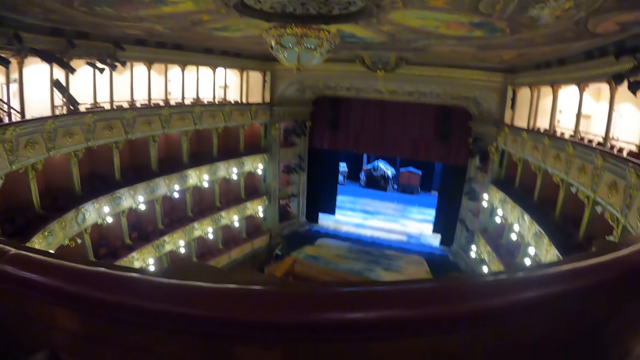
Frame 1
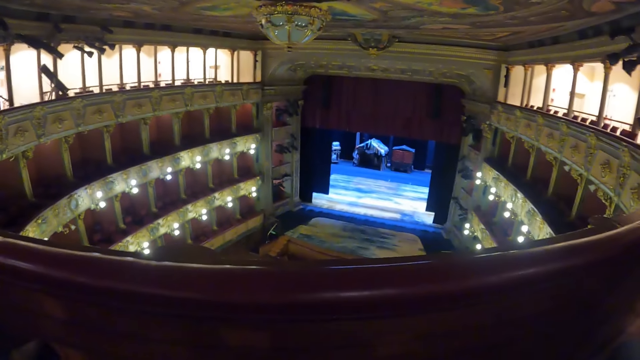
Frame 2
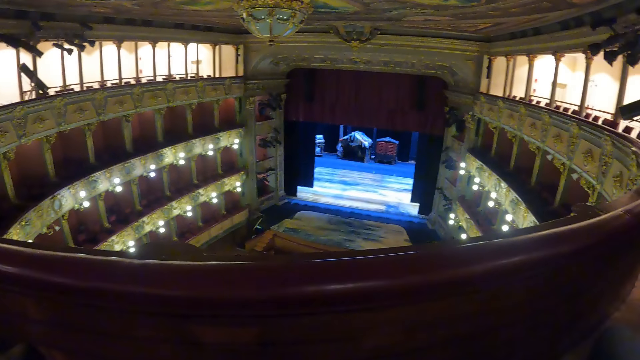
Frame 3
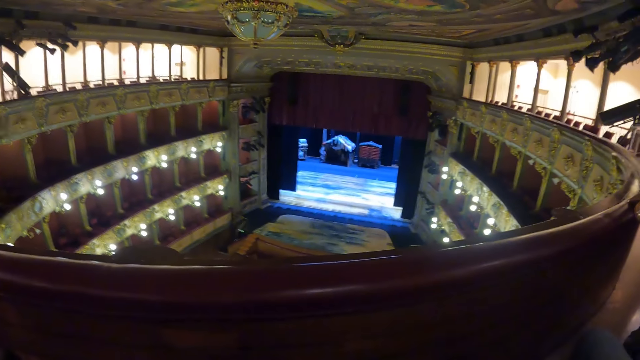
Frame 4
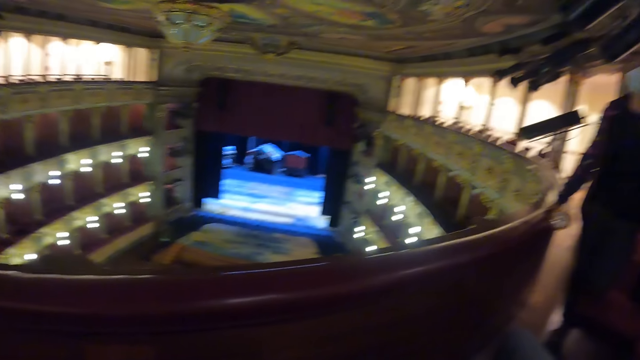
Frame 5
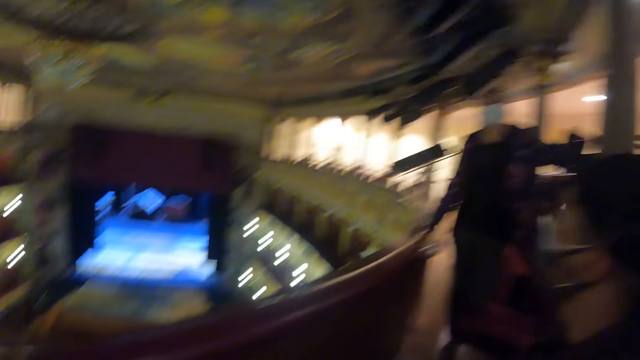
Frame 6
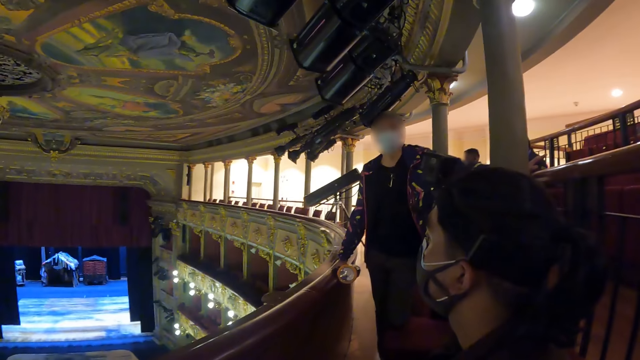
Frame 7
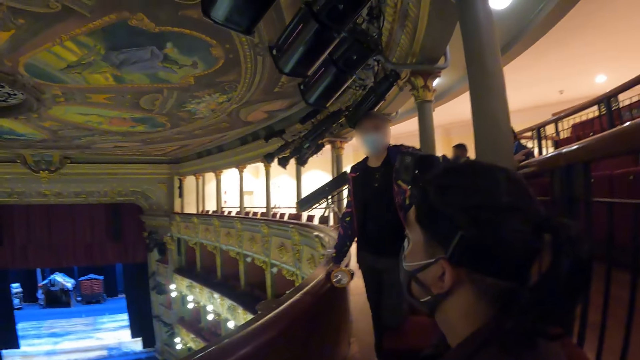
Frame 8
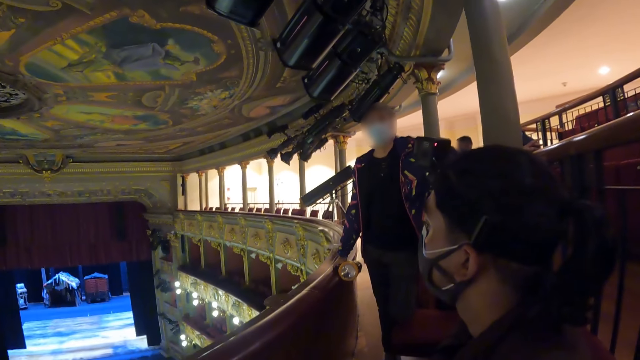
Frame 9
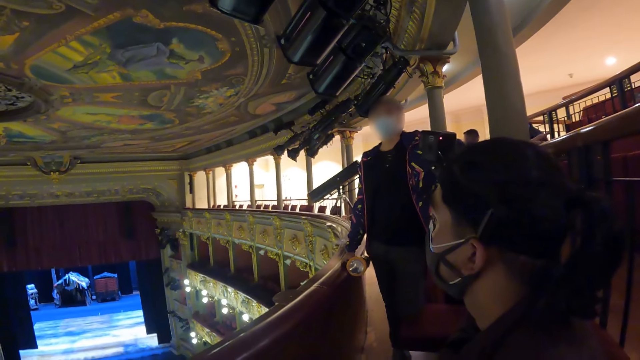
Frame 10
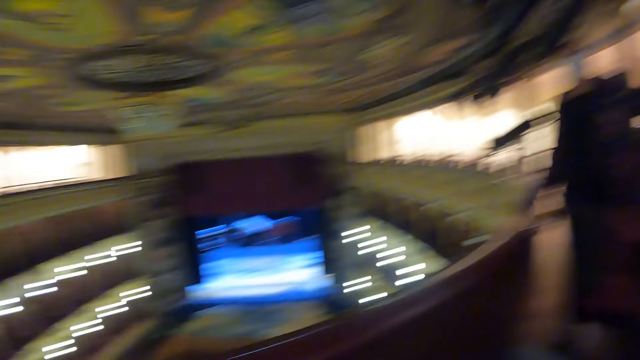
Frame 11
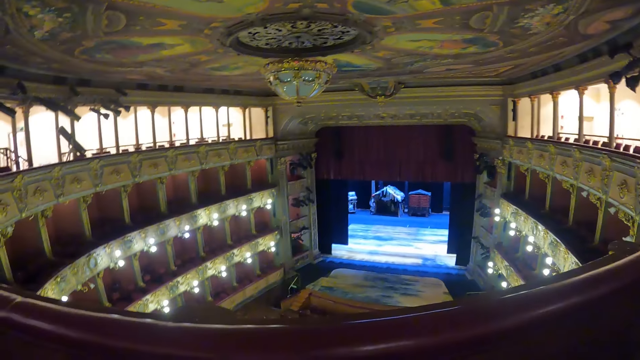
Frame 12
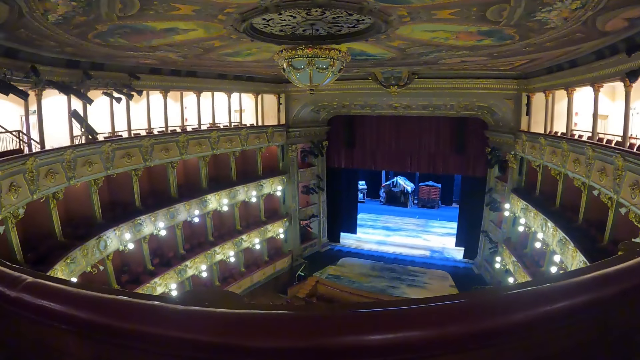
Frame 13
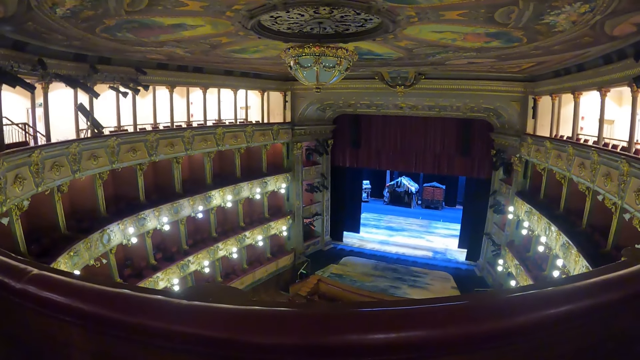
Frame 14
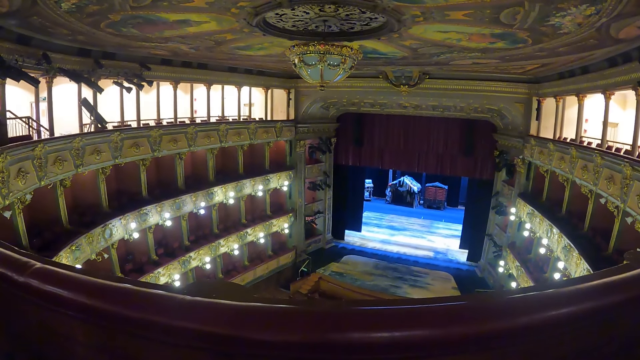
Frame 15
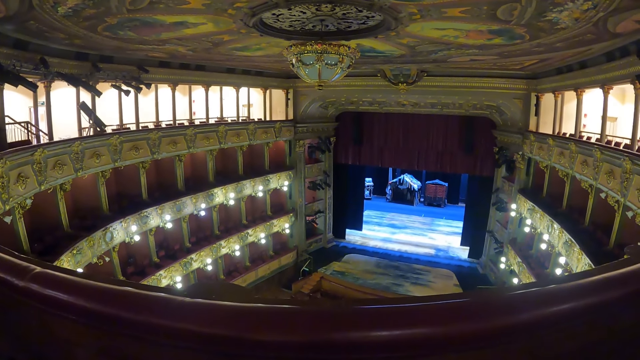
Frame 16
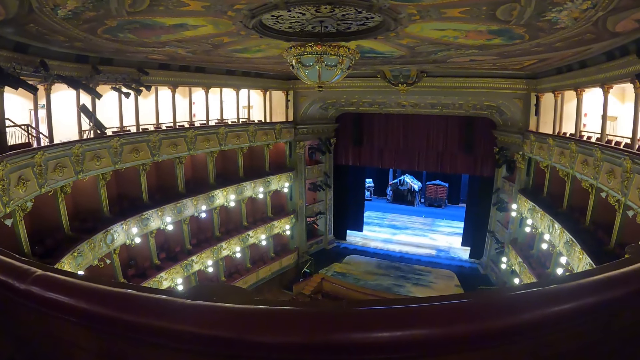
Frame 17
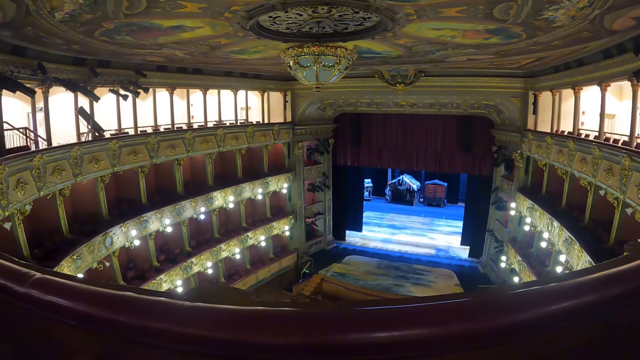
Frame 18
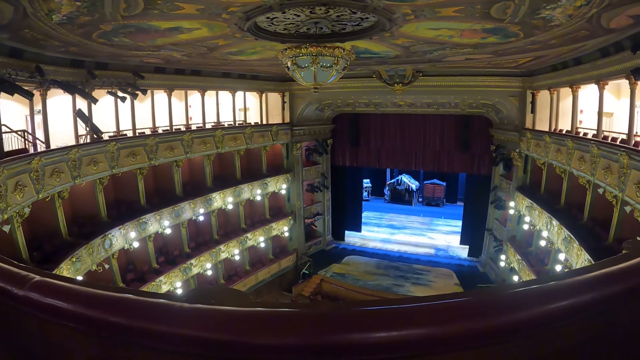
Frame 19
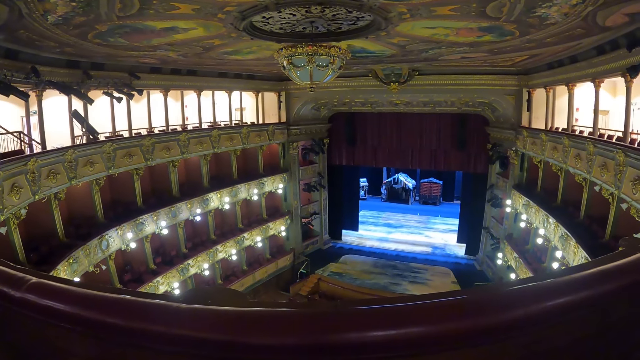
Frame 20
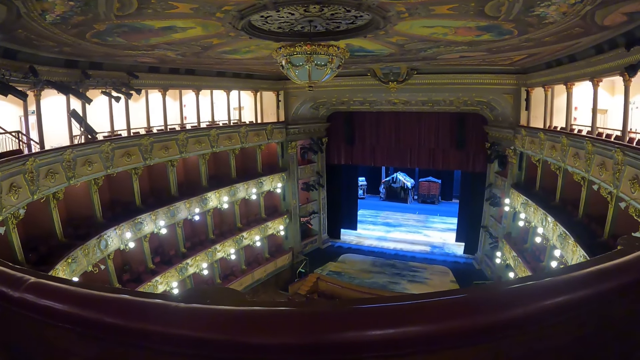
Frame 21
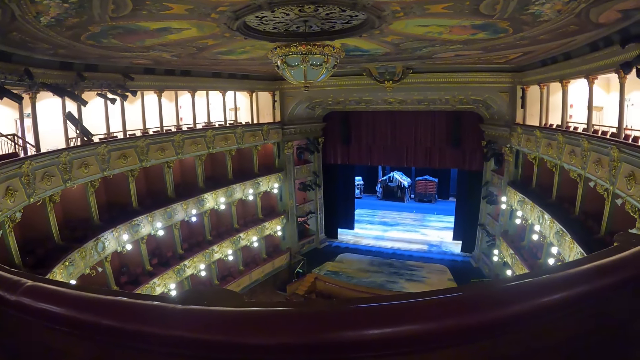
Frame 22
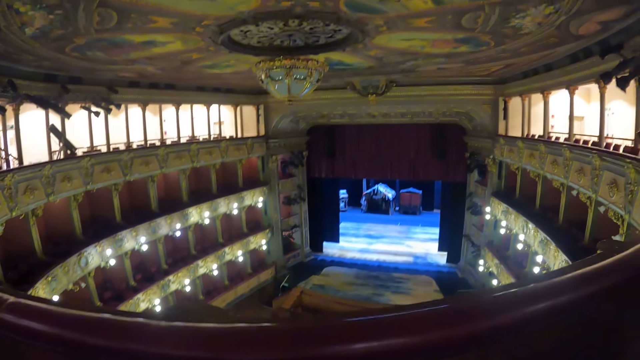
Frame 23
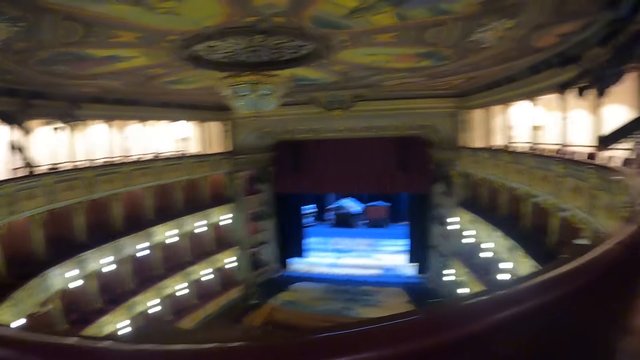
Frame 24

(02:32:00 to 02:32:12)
A man converses with a woman.

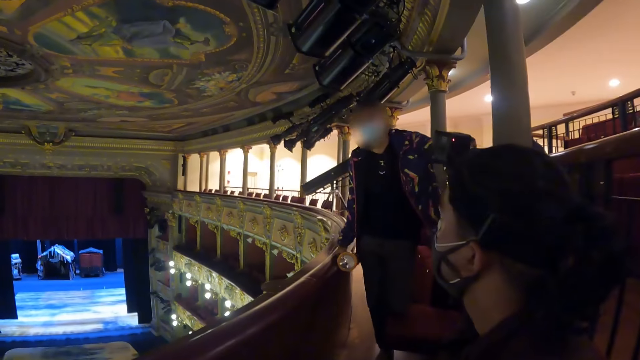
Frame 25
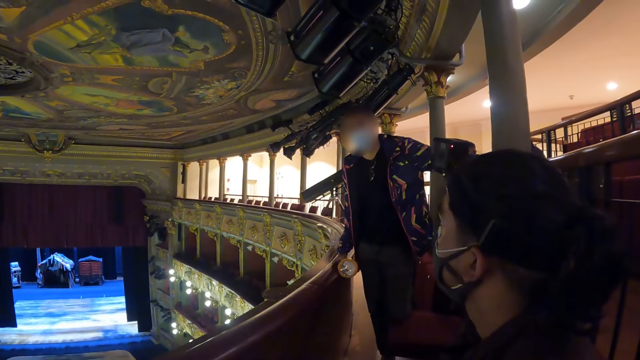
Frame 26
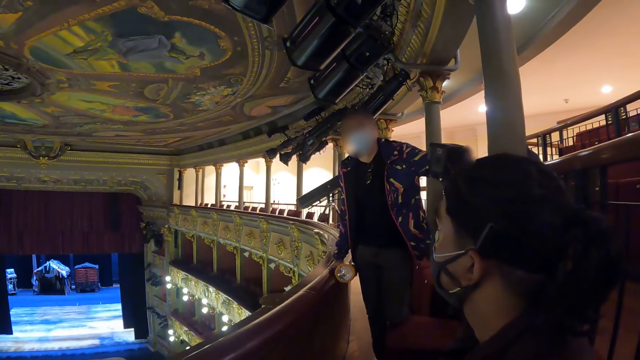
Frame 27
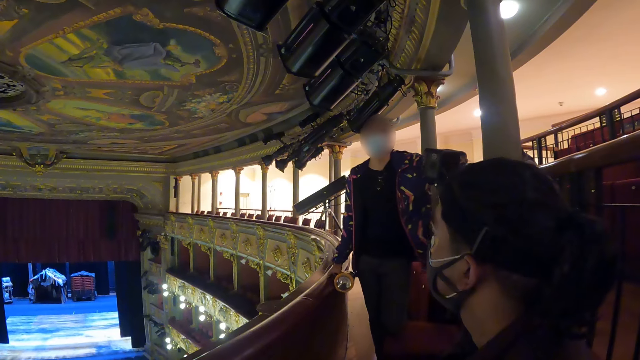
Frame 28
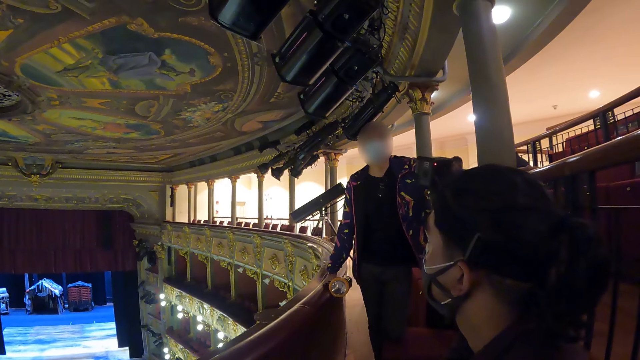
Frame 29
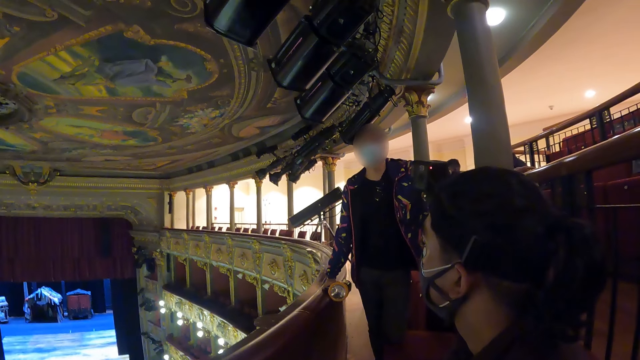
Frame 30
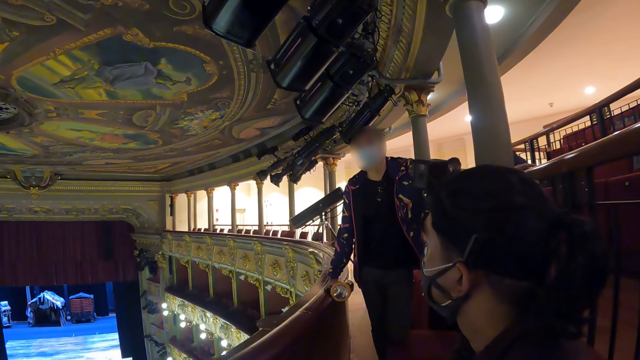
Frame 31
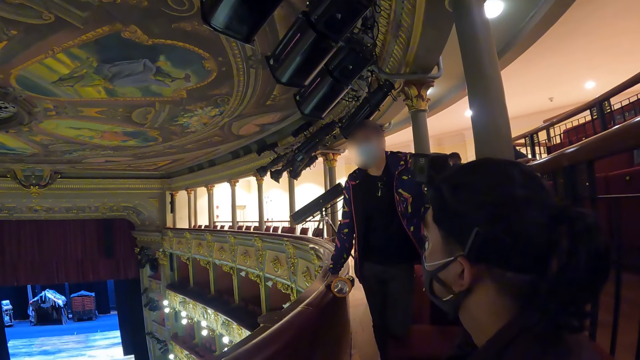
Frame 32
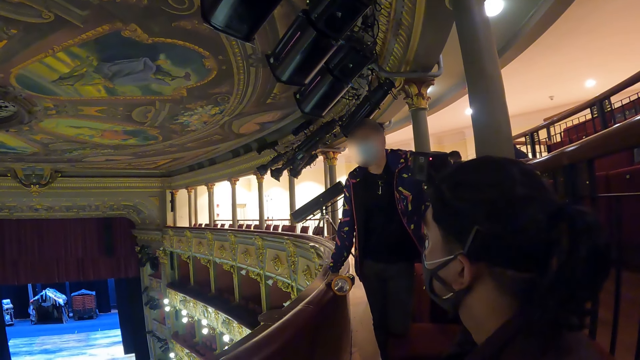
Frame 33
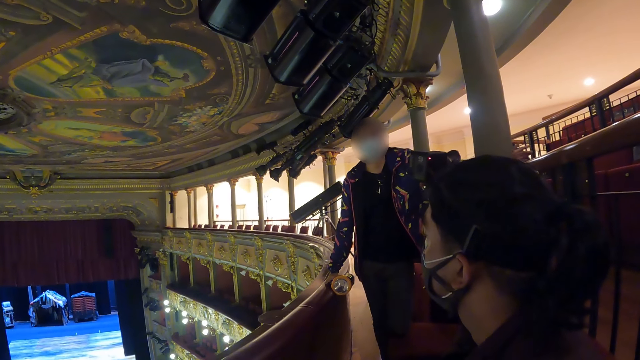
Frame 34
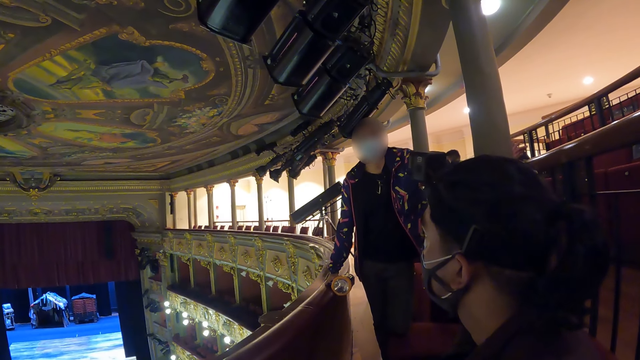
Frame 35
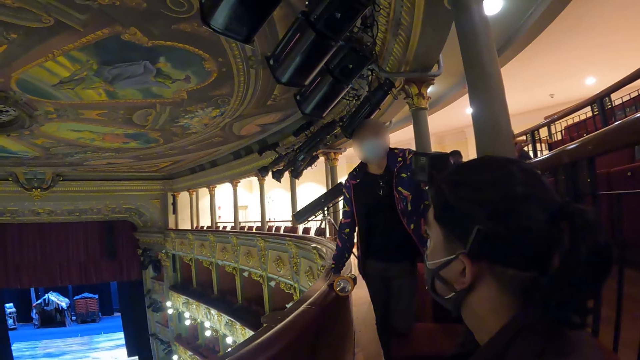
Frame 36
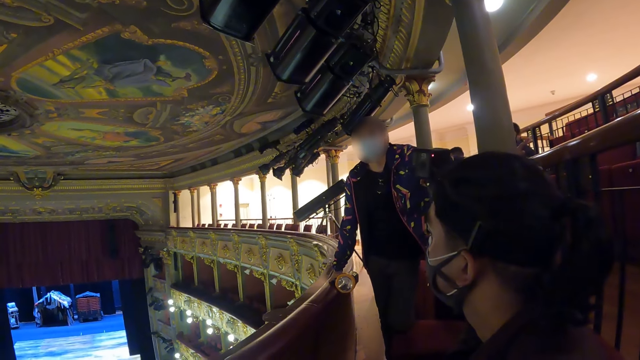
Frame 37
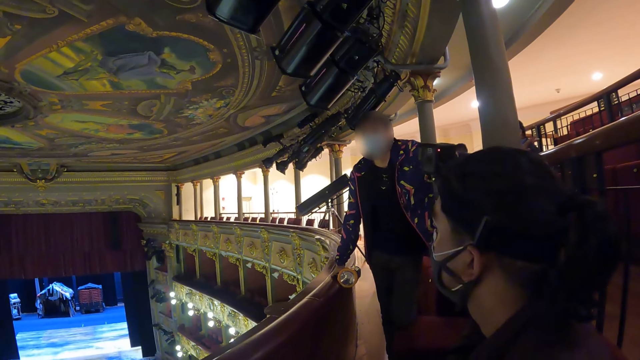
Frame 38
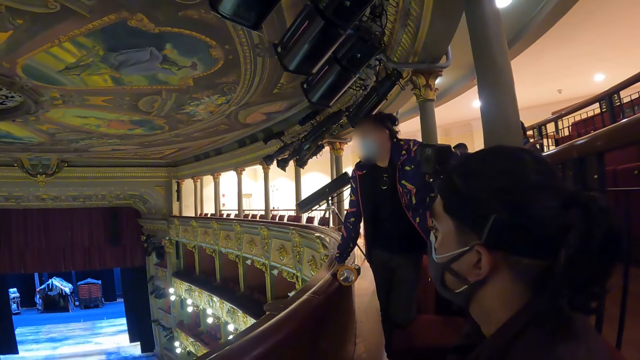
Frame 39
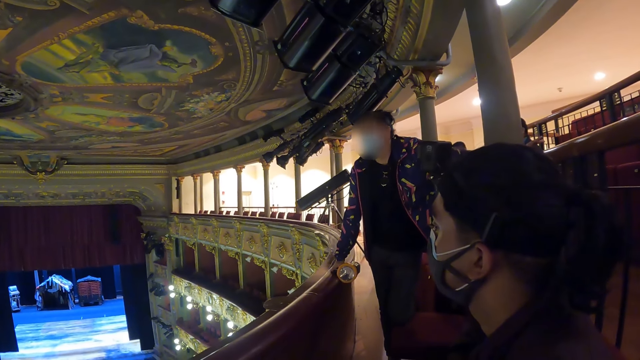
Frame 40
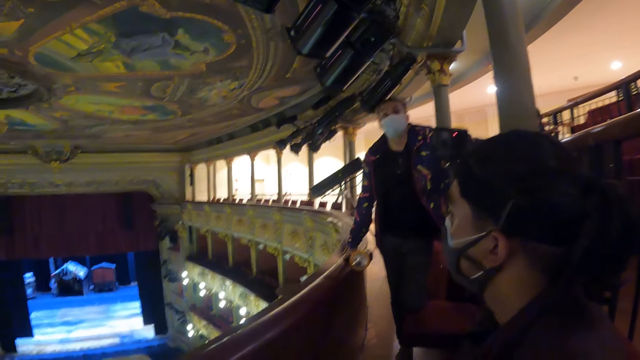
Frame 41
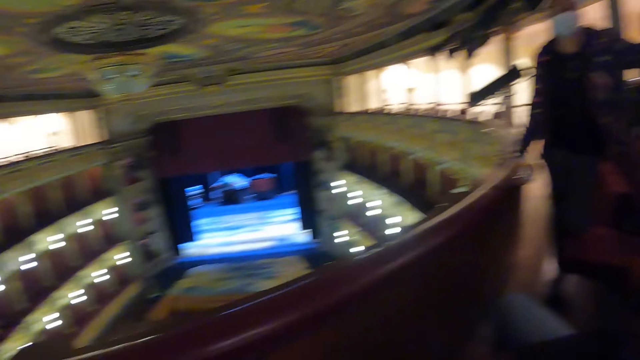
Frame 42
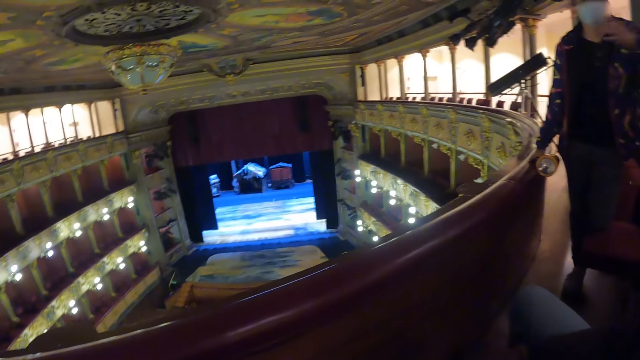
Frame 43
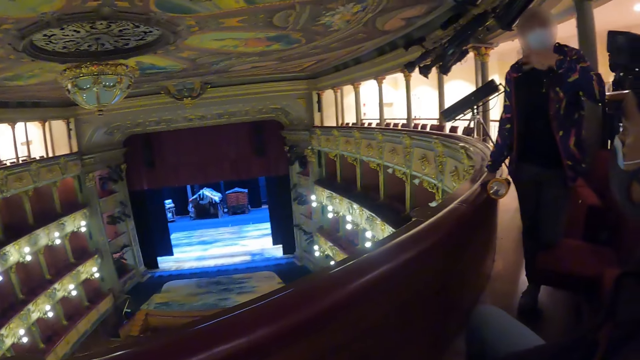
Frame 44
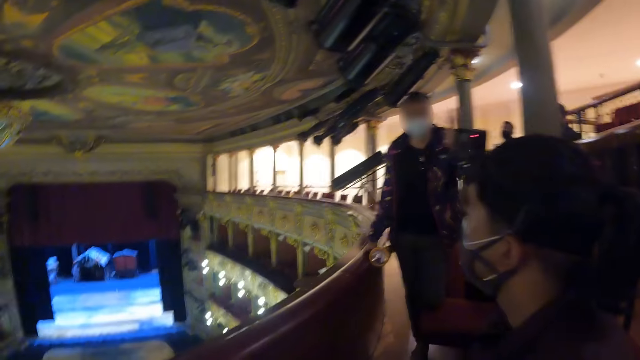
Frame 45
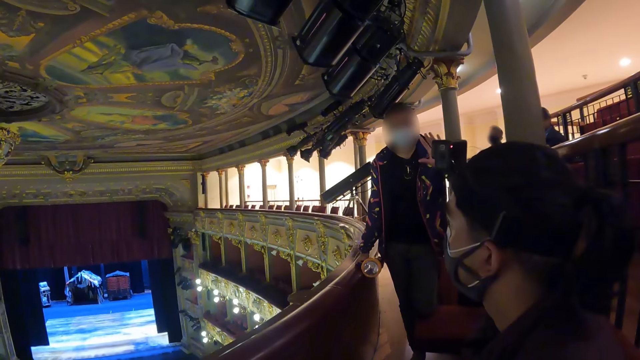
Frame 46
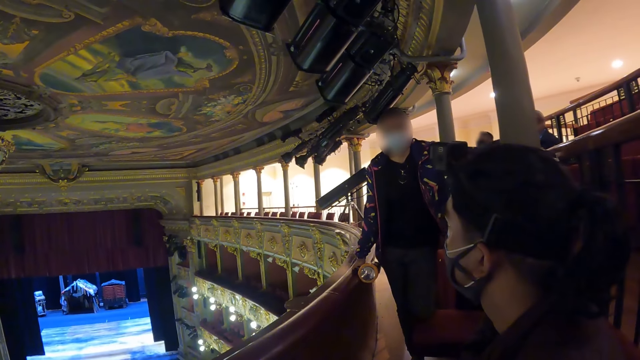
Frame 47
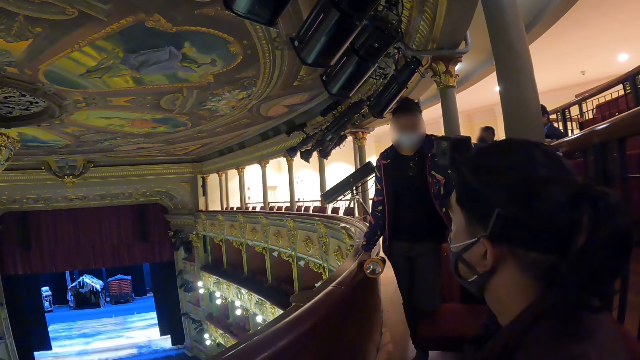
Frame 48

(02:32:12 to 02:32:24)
The camera wearer talks to a person.
